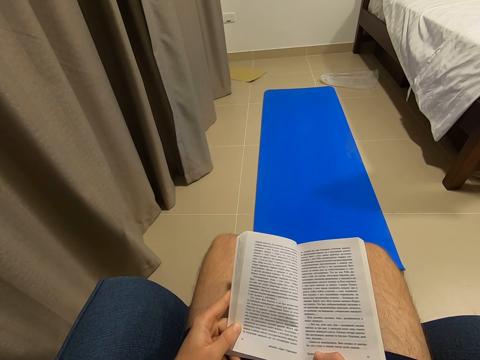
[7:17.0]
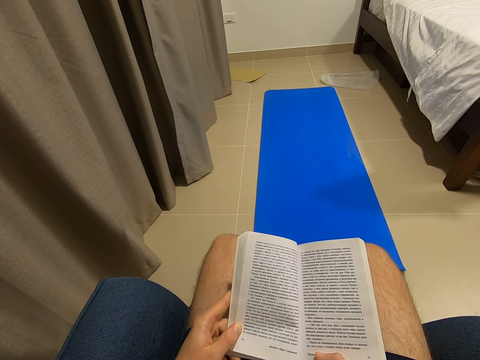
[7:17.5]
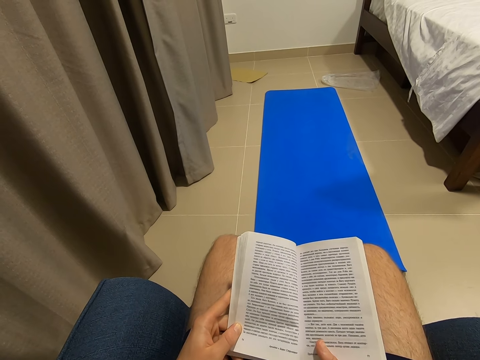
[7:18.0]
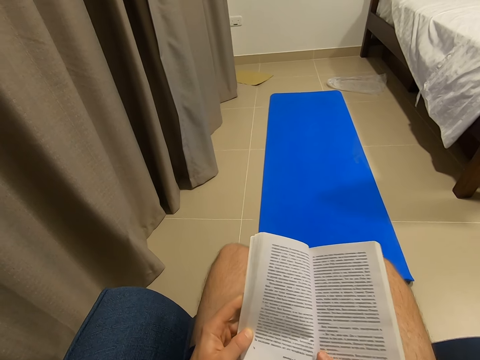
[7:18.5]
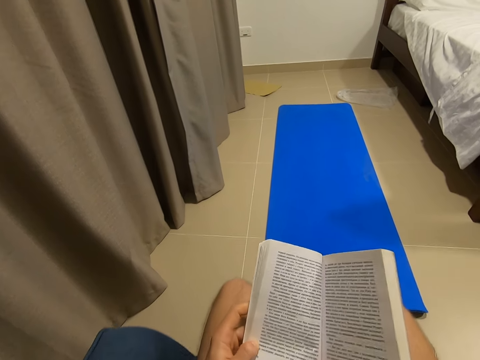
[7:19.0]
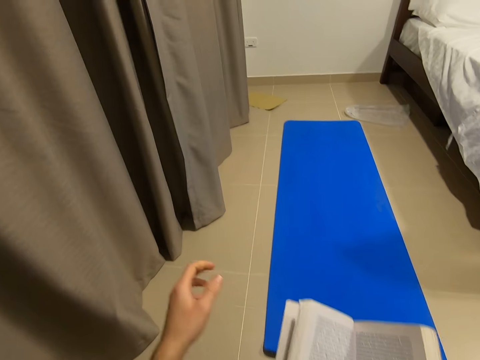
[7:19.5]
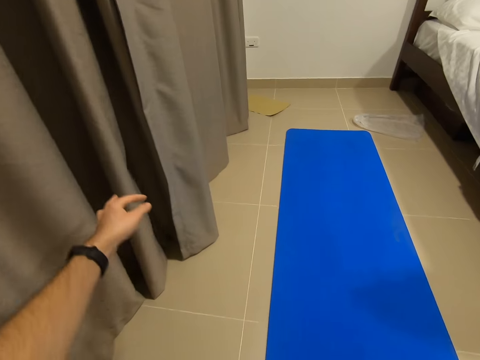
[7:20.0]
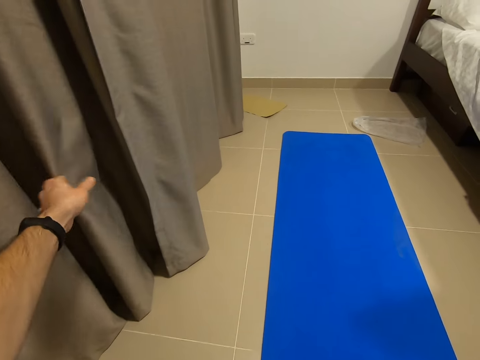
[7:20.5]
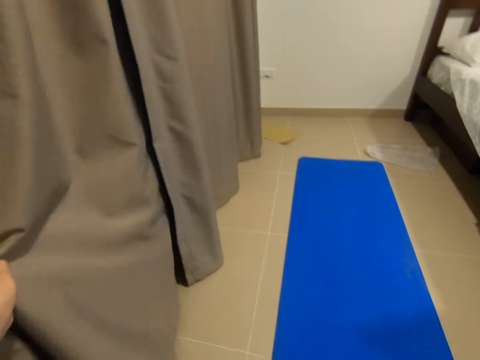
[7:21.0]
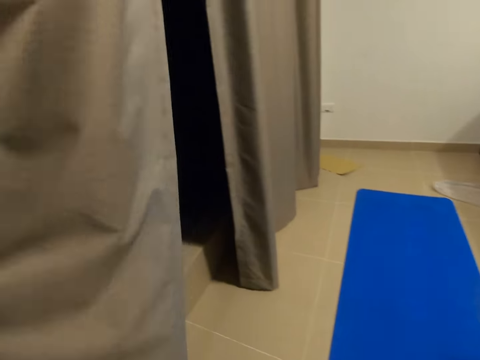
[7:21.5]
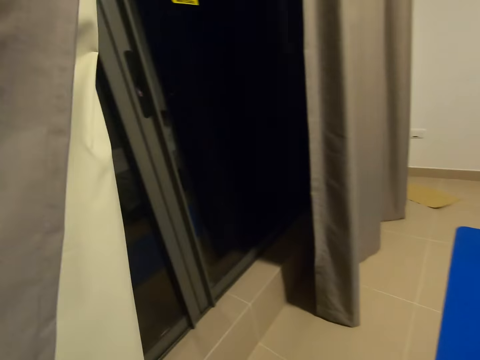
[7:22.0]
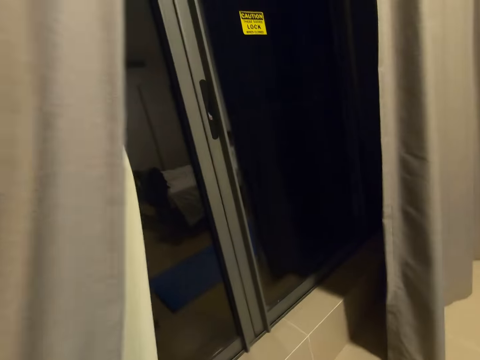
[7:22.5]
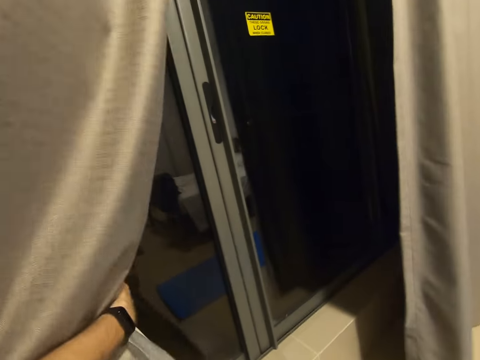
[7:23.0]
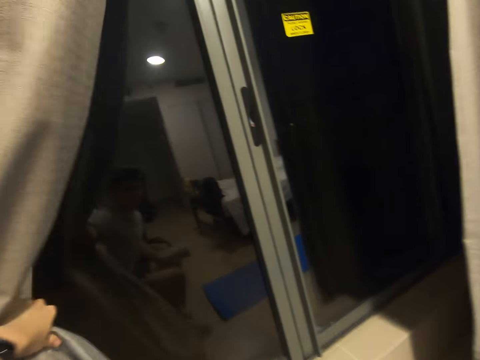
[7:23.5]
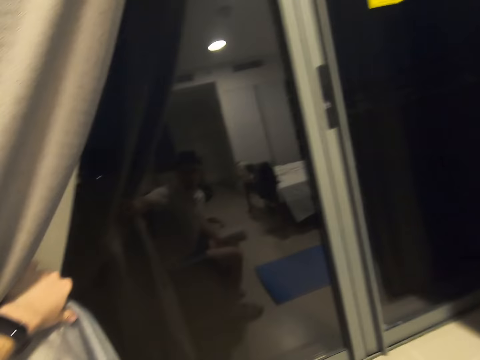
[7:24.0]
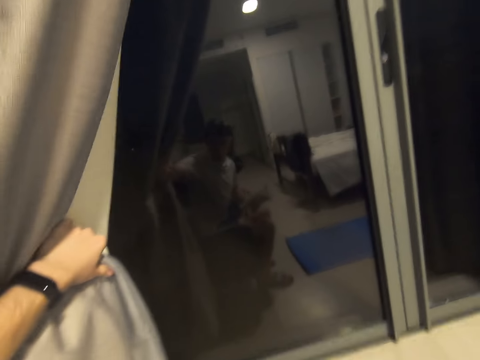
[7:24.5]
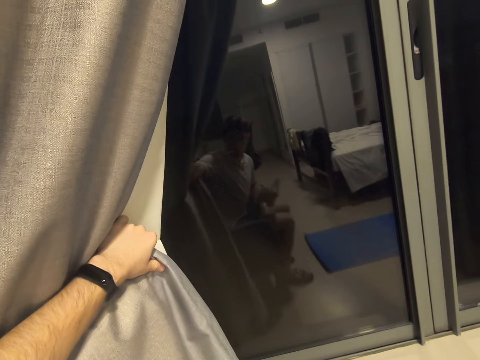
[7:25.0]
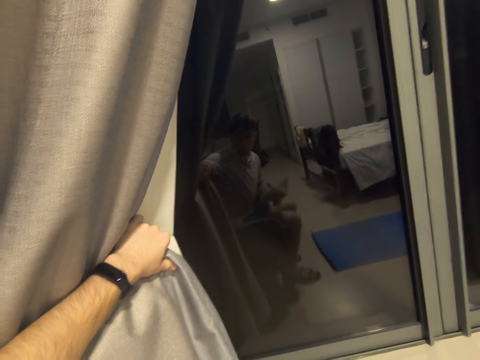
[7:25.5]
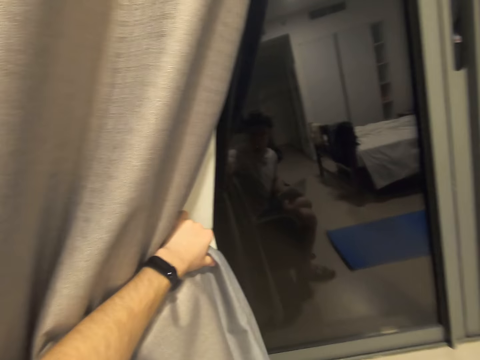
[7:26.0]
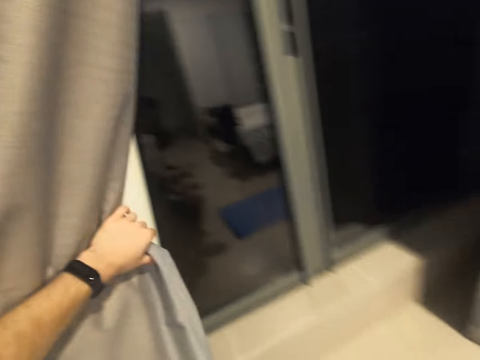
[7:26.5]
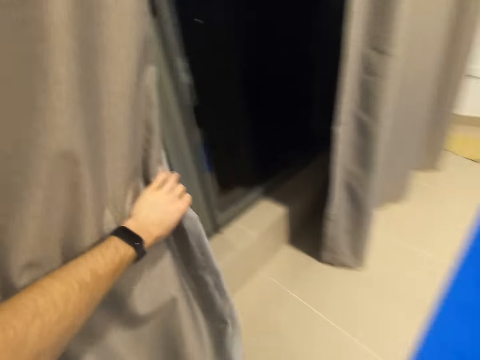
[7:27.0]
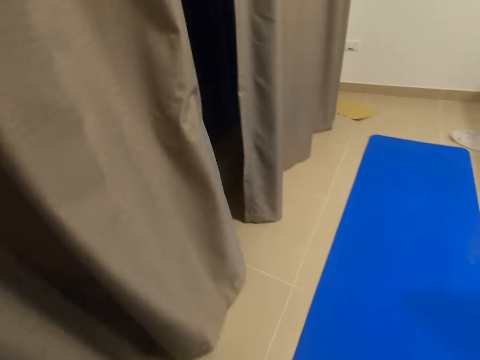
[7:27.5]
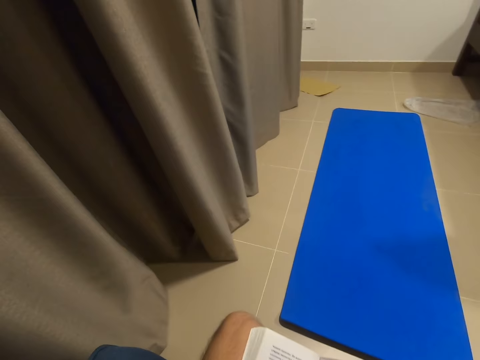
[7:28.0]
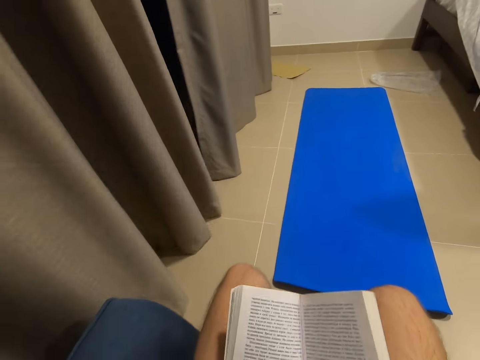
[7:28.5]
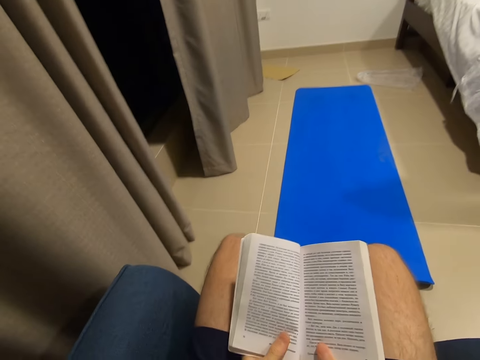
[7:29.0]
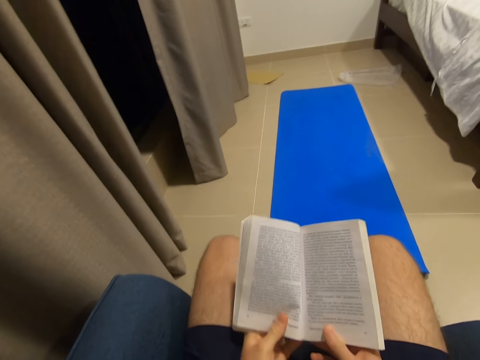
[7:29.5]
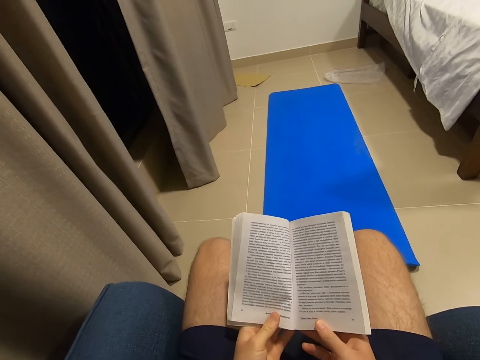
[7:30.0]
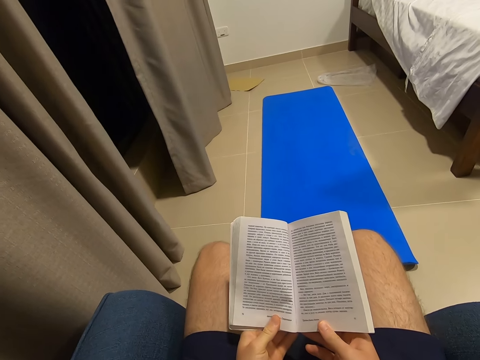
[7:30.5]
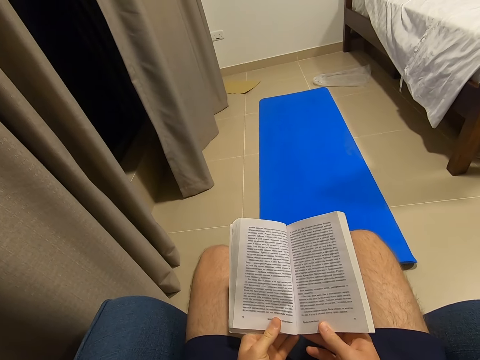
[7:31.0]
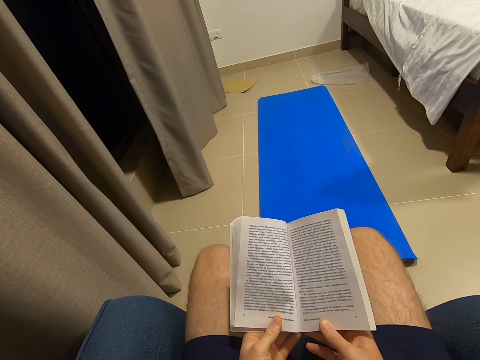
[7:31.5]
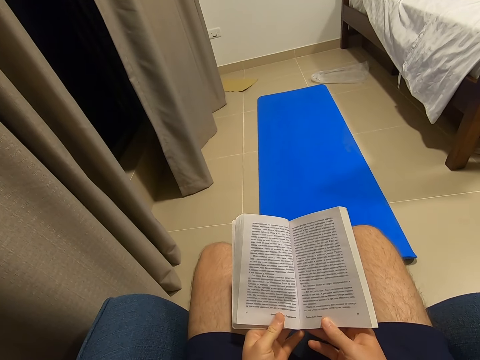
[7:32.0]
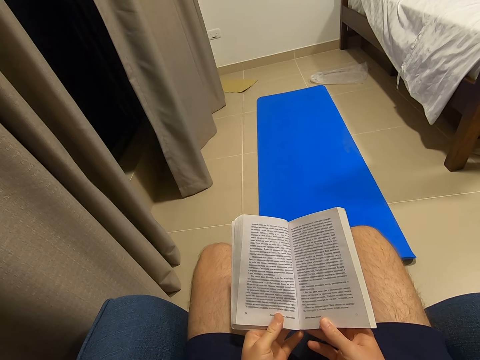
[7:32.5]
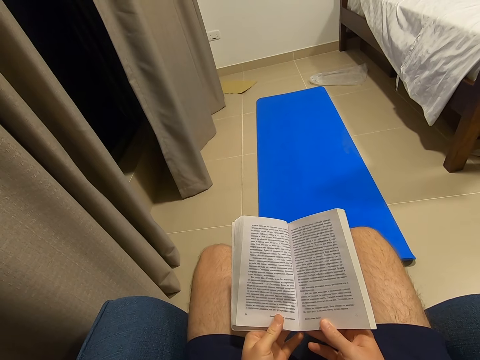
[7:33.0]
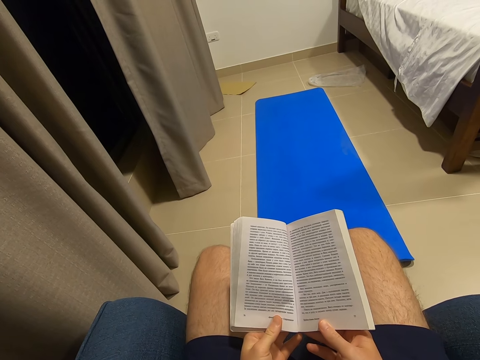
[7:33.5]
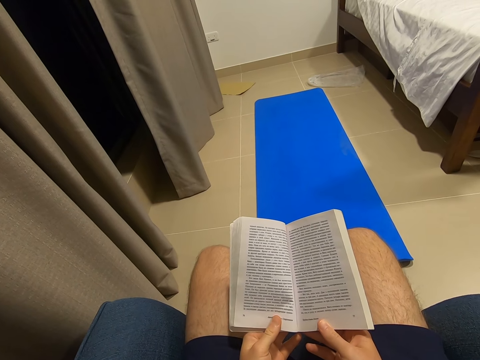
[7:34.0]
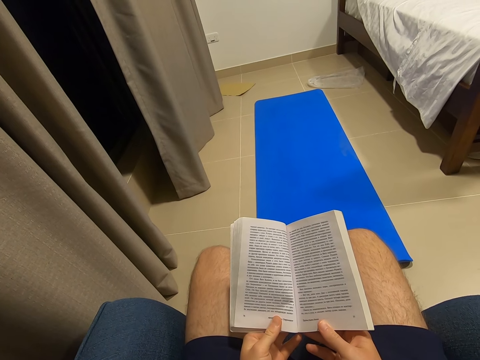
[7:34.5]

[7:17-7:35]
The camera wearer shifts a curtain with his left hand. He moves the book. He opens the curtain. He releases the curtain. He reads the book. He holds the book with his two hands.

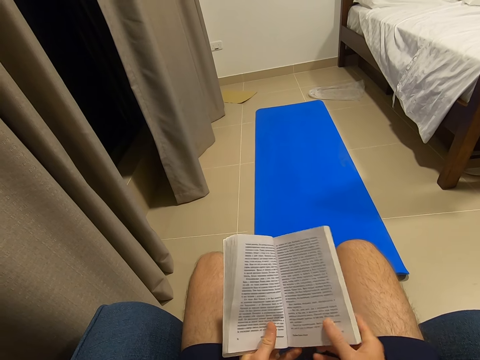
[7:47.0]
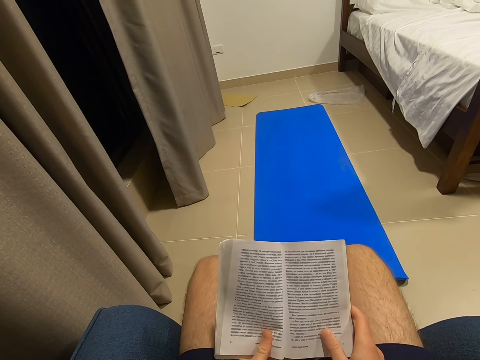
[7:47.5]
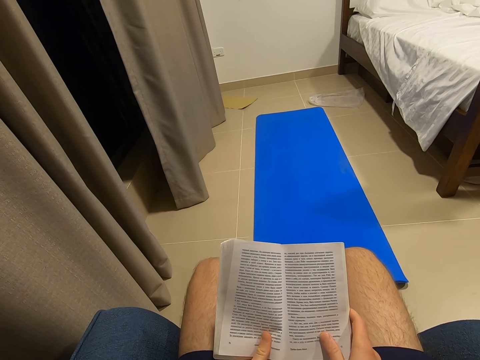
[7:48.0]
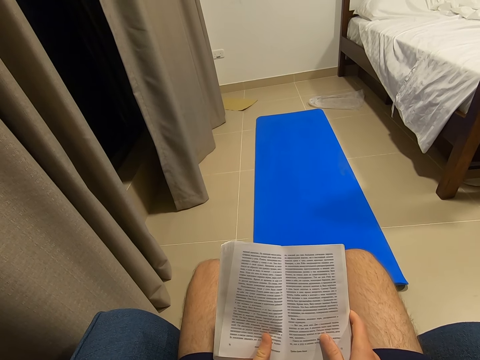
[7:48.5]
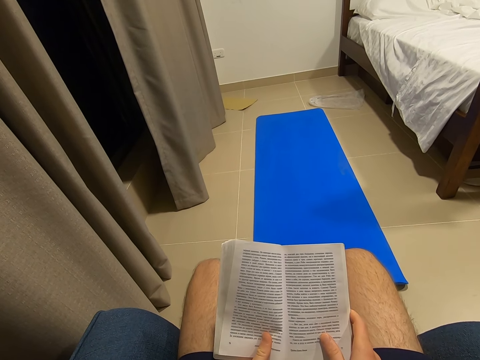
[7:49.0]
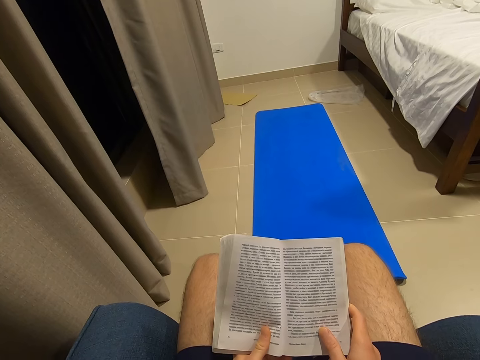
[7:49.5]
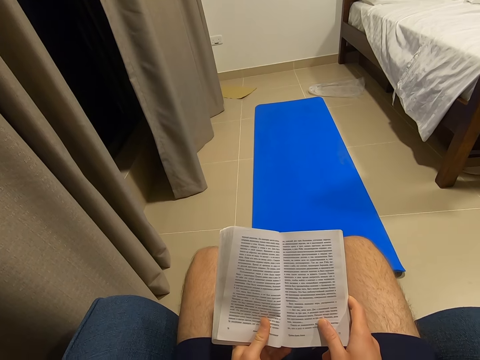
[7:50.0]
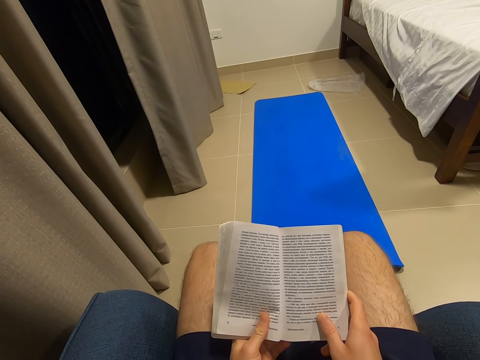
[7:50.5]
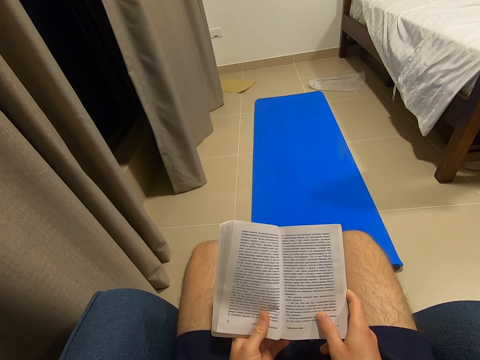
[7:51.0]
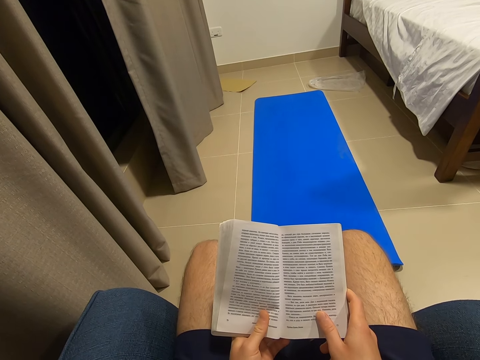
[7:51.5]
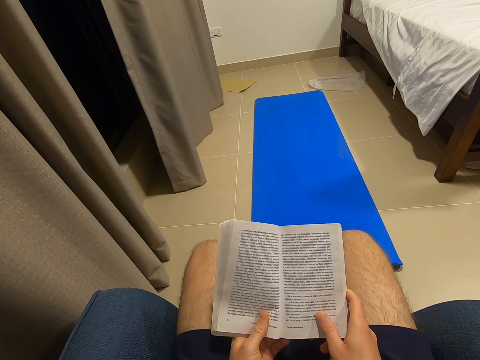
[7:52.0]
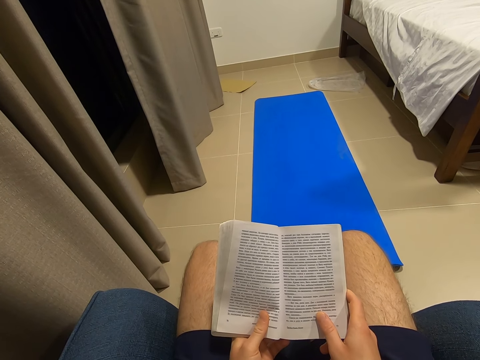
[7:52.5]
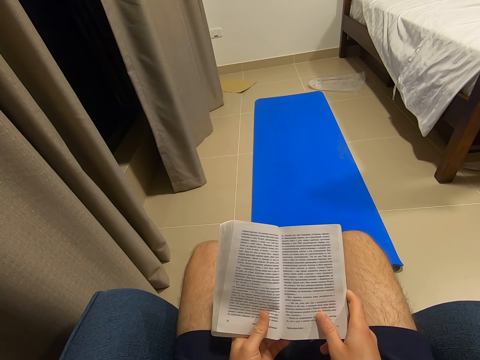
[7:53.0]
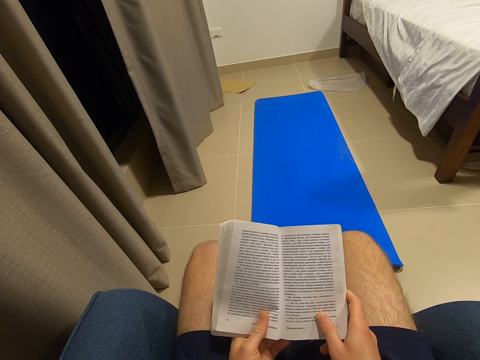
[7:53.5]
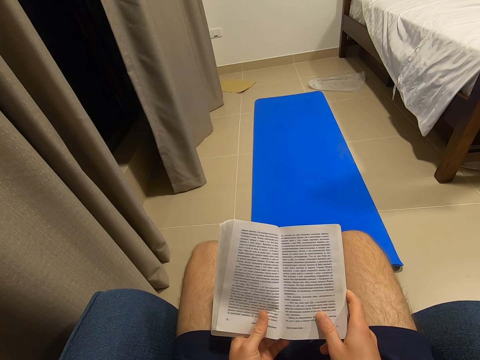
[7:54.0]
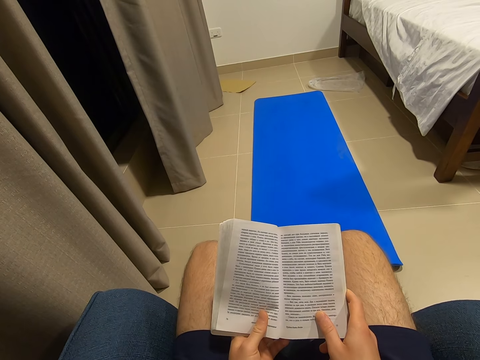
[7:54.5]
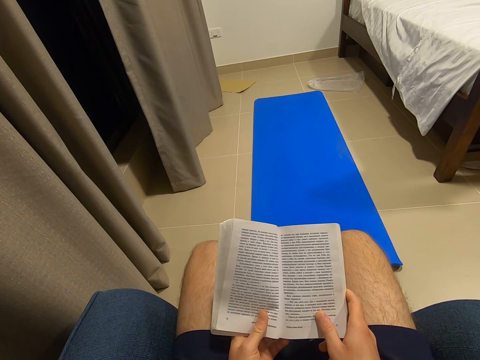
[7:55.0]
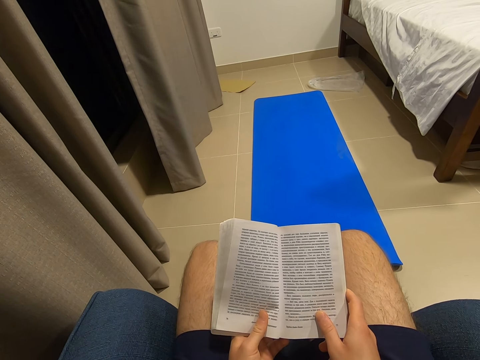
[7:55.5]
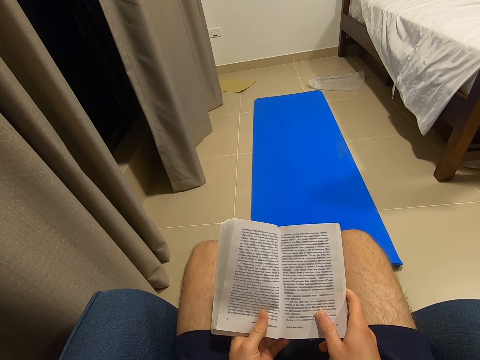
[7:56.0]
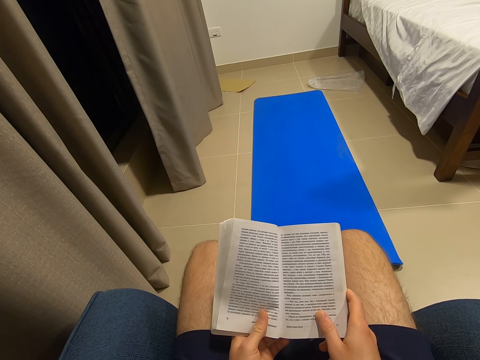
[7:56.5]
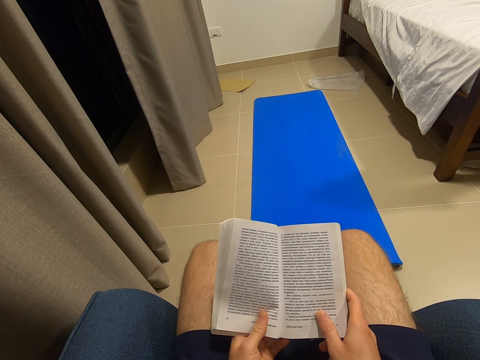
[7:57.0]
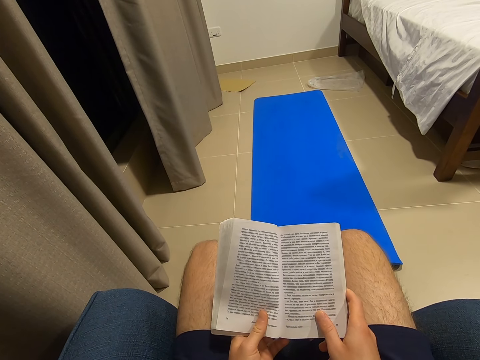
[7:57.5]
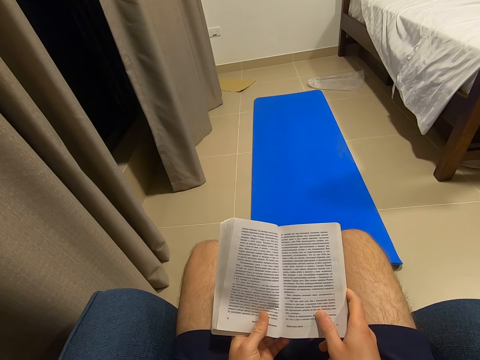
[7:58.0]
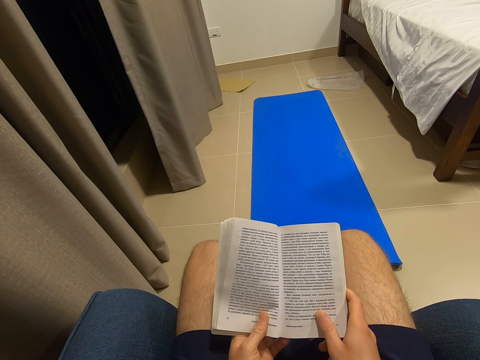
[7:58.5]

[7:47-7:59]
The camera wearer moves his right hand. He reads the book.
